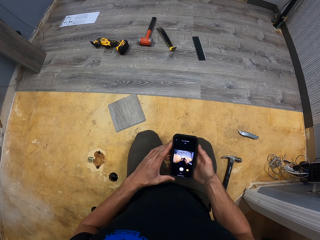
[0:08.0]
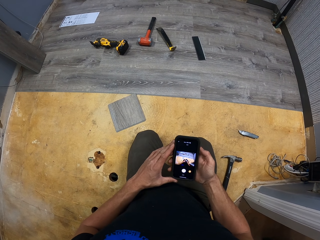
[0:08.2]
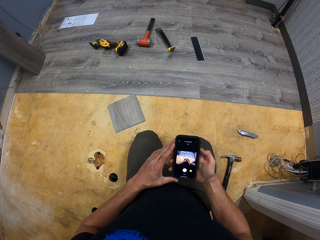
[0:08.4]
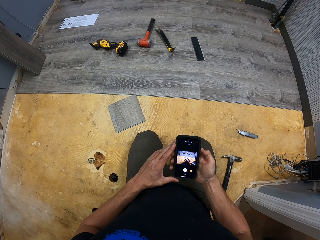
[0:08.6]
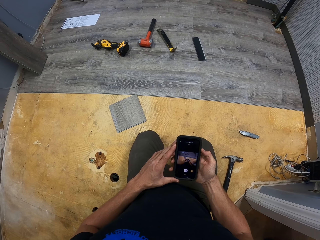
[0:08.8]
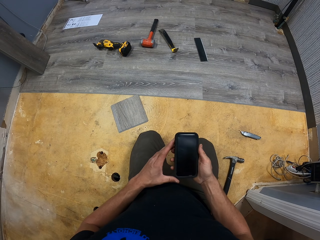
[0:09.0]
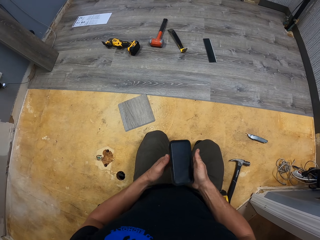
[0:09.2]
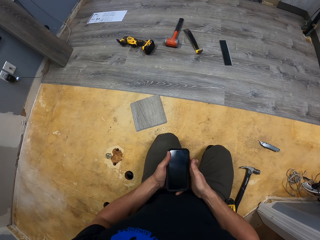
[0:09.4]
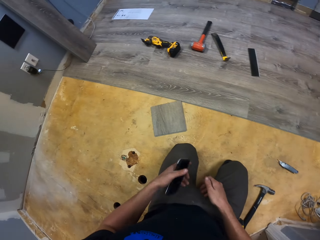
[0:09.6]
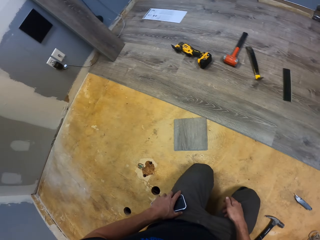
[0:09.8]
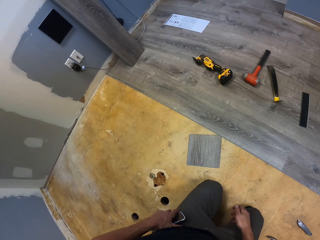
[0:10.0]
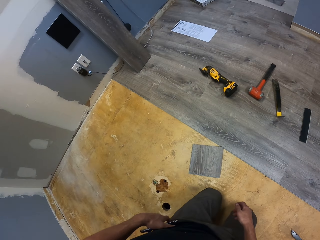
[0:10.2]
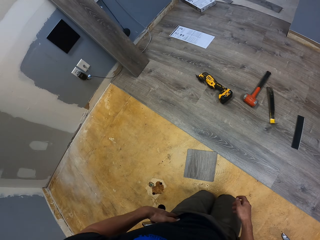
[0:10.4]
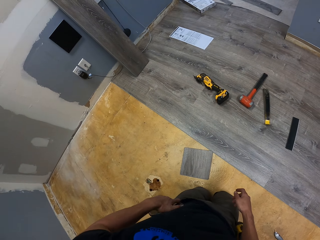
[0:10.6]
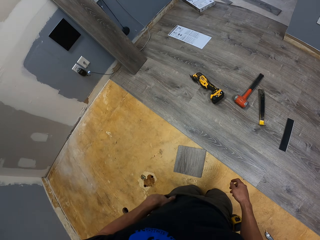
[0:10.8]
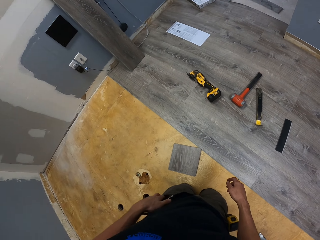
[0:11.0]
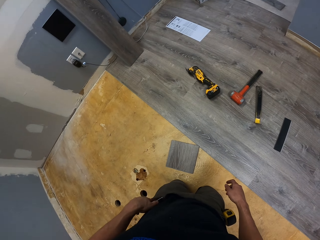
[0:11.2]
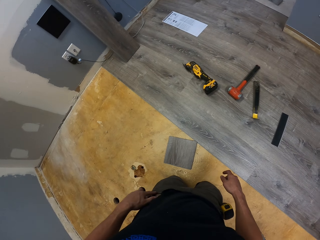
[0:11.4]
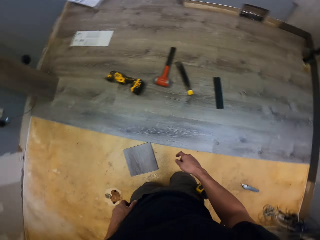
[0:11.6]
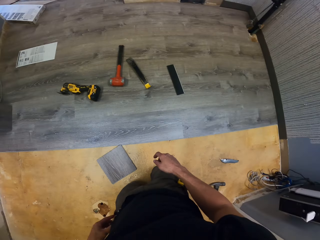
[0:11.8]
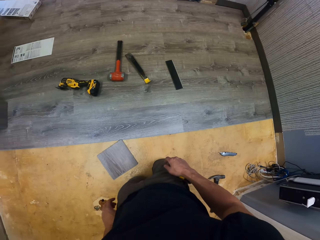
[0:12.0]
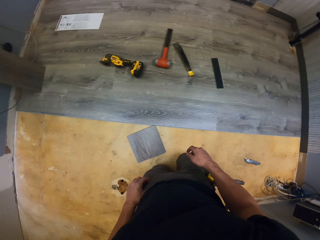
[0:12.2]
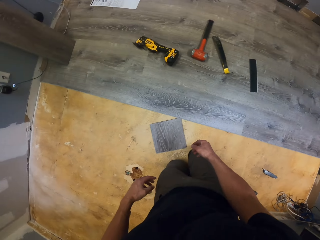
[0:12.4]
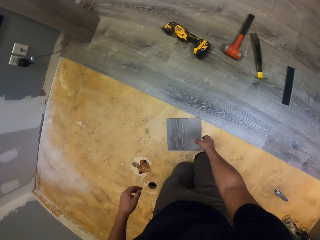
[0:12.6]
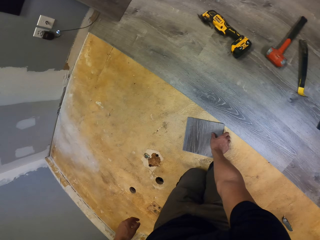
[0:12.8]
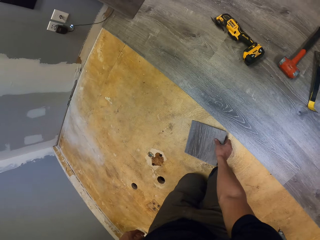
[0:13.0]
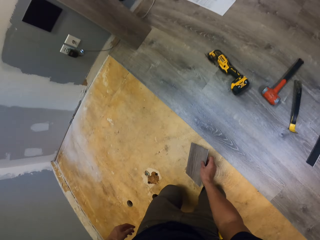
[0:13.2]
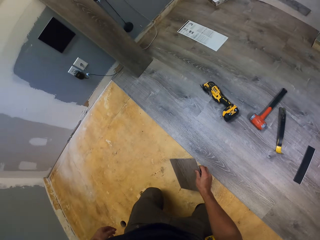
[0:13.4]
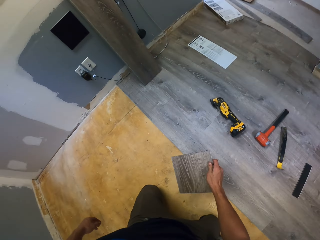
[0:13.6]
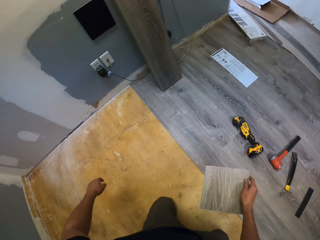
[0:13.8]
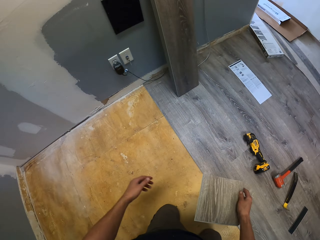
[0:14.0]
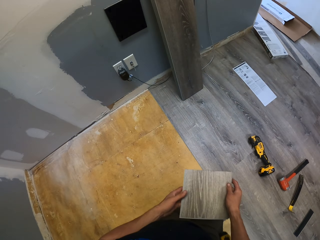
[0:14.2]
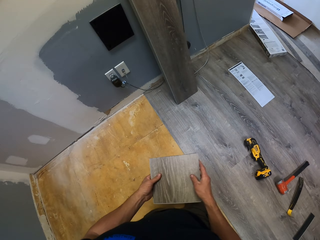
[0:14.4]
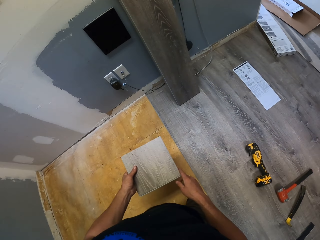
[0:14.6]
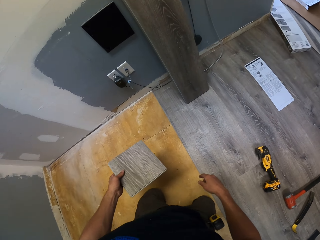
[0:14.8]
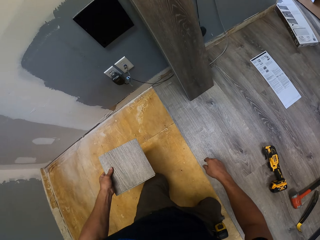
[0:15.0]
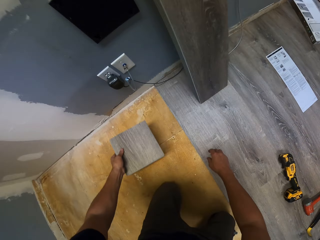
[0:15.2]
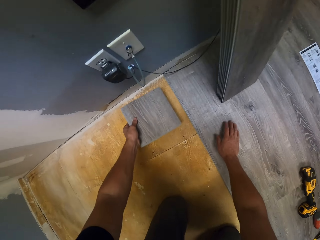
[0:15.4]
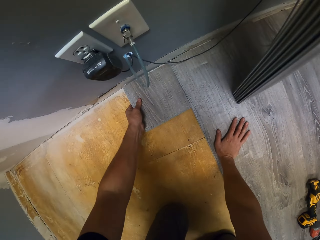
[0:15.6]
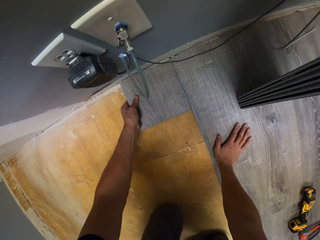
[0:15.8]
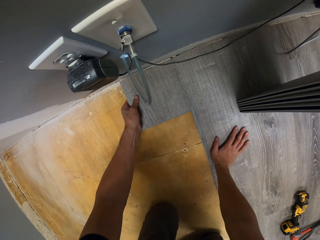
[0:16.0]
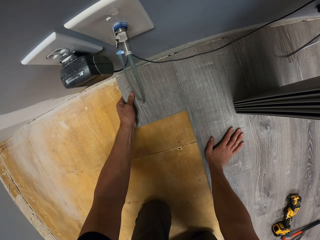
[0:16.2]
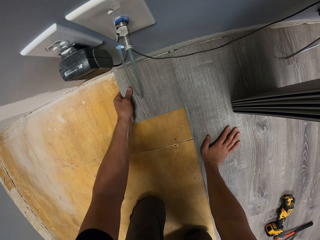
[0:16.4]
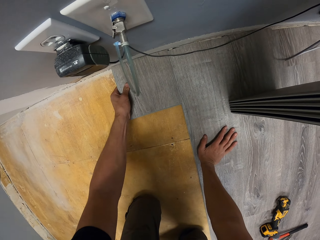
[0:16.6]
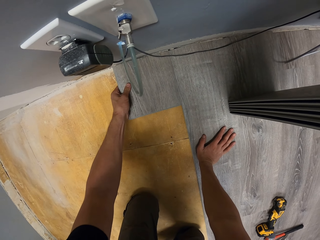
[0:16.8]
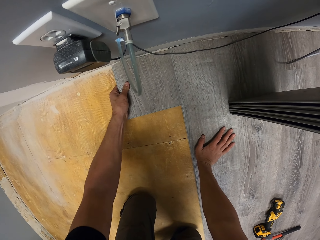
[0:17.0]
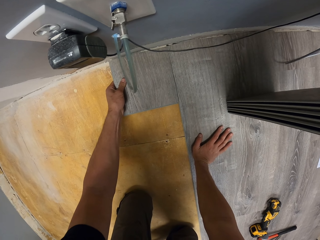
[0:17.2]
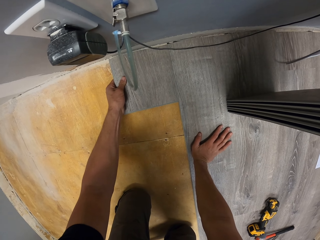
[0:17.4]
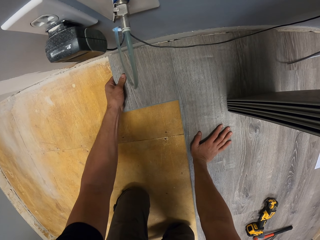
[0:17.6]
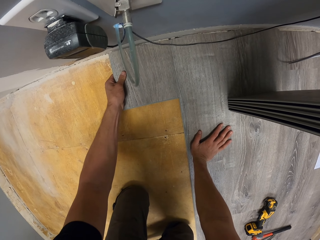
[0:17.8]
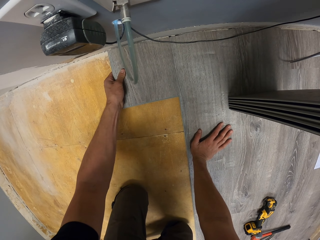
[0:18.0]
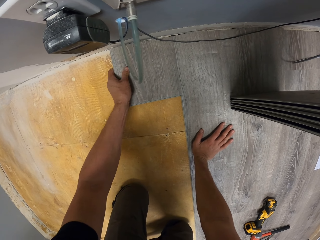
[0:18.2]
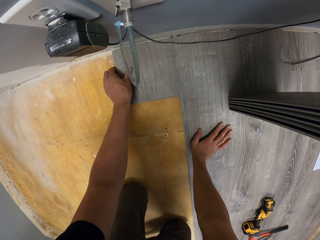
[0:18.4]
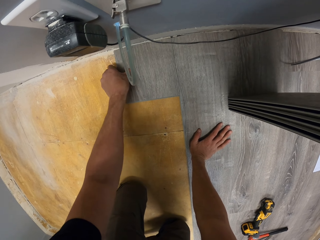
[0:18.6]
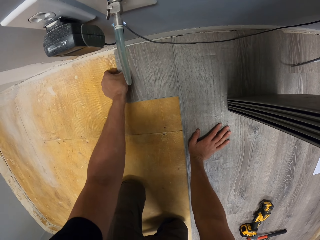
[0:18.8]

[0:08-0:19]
The camera wearer holds the phone. He places the phone in his left hand, places the phone in his pocket. He picks up the plywood. He crawls towards the wall. He places the plywood in his left hand. He holds the piece of wood. He crawls towards the wall. He places the plywood on the floor. He fixes the piece of wood on the floor.

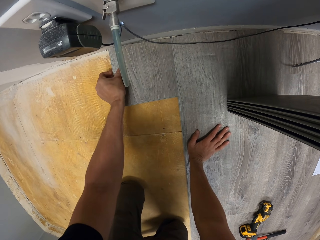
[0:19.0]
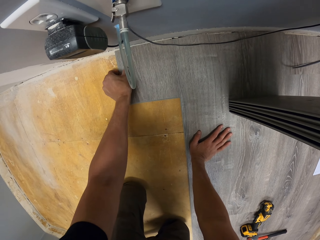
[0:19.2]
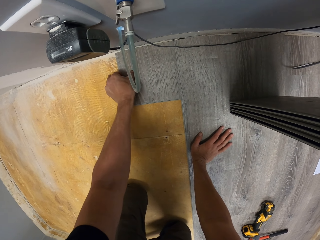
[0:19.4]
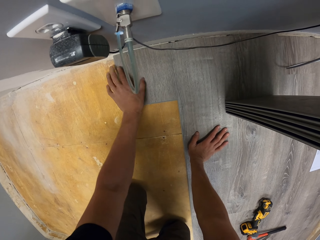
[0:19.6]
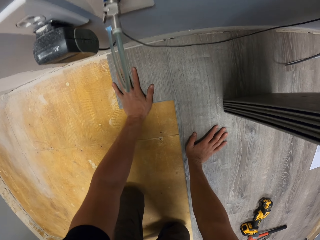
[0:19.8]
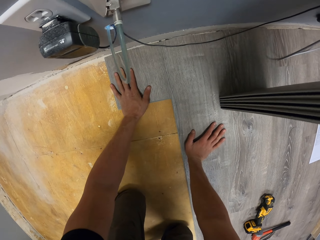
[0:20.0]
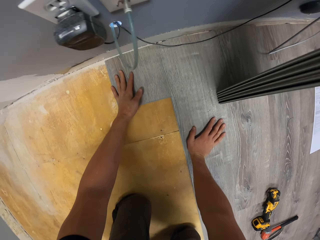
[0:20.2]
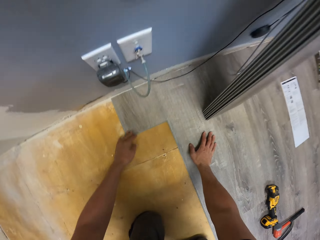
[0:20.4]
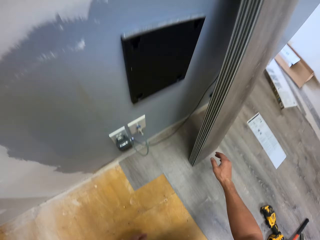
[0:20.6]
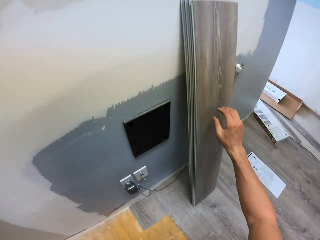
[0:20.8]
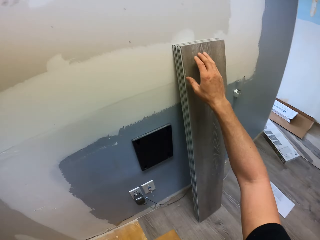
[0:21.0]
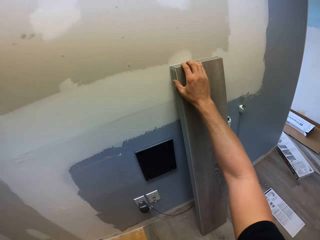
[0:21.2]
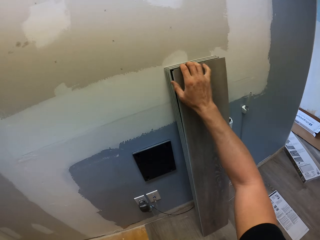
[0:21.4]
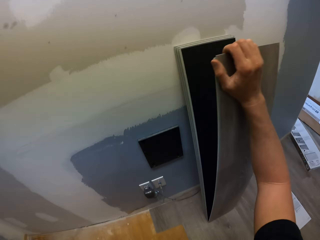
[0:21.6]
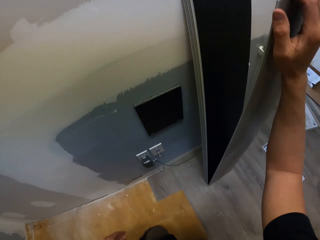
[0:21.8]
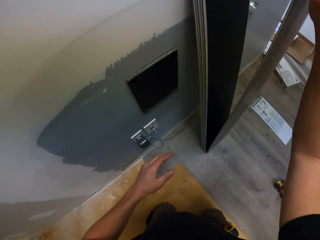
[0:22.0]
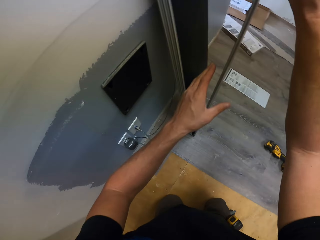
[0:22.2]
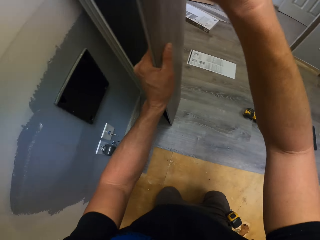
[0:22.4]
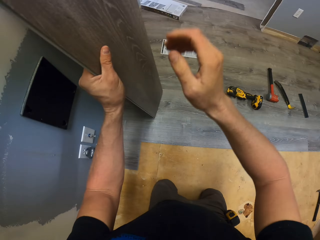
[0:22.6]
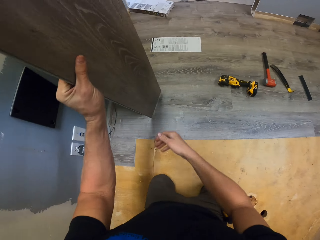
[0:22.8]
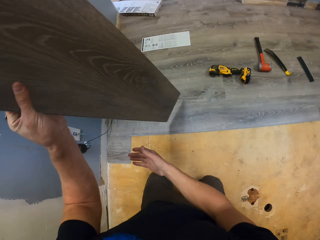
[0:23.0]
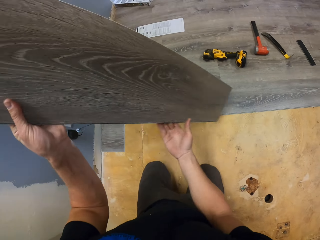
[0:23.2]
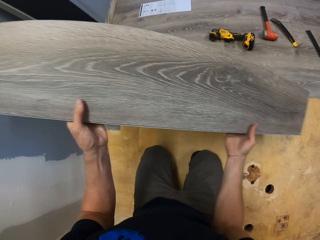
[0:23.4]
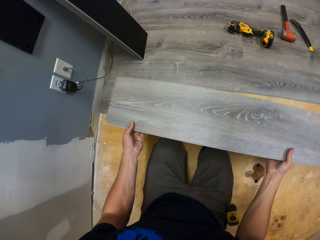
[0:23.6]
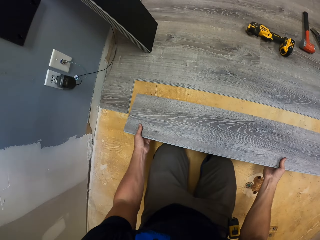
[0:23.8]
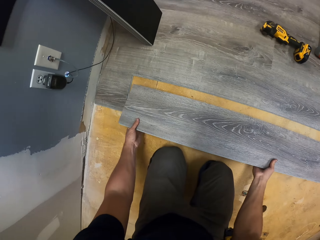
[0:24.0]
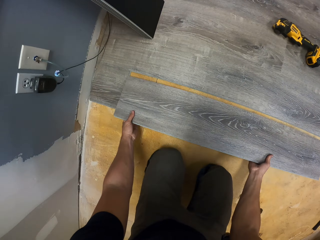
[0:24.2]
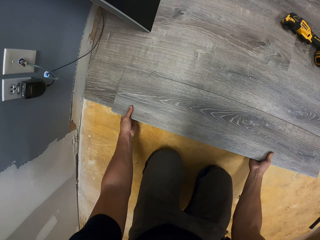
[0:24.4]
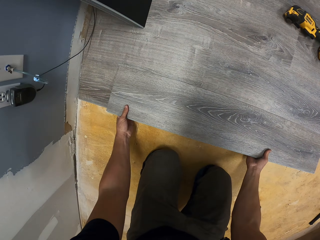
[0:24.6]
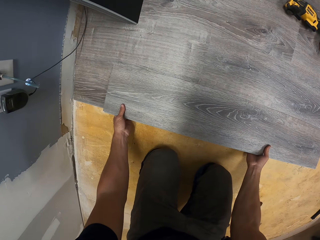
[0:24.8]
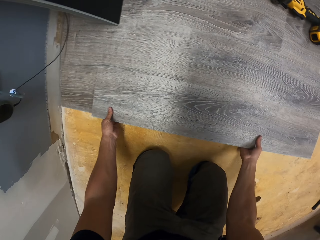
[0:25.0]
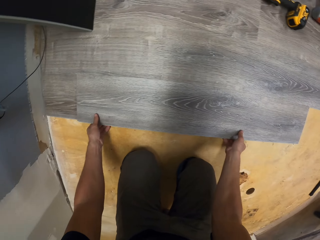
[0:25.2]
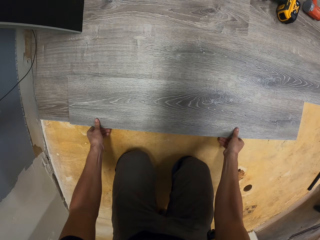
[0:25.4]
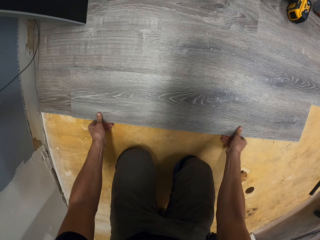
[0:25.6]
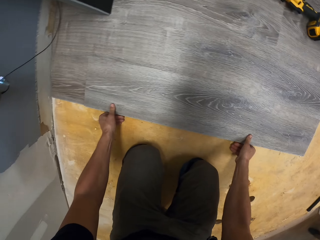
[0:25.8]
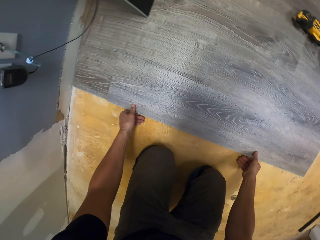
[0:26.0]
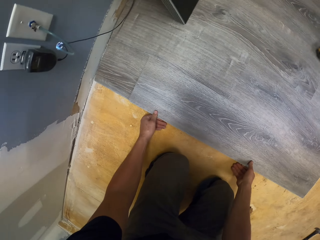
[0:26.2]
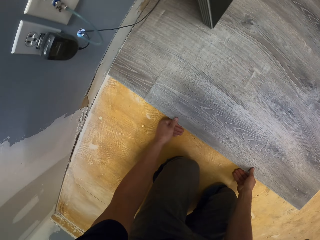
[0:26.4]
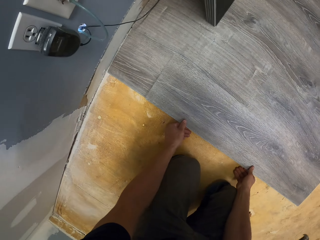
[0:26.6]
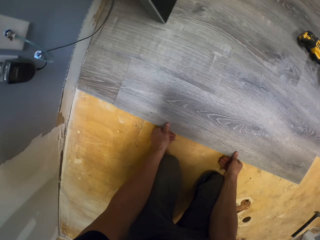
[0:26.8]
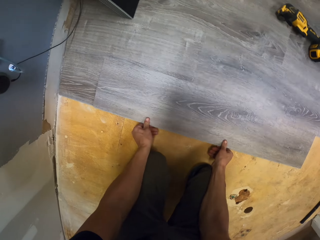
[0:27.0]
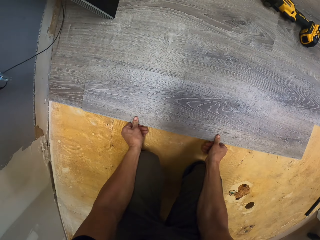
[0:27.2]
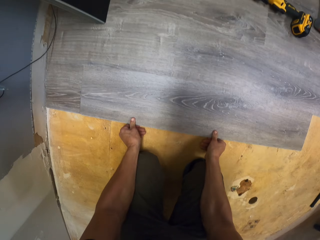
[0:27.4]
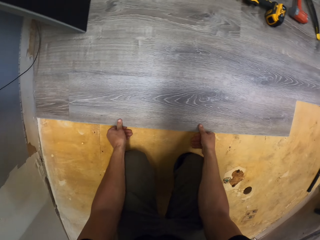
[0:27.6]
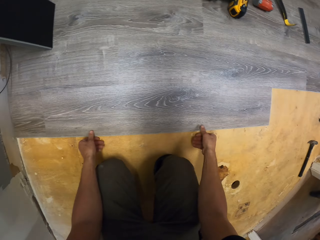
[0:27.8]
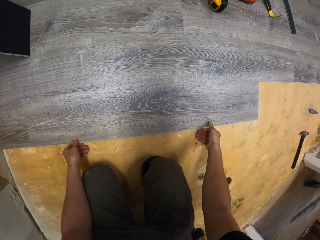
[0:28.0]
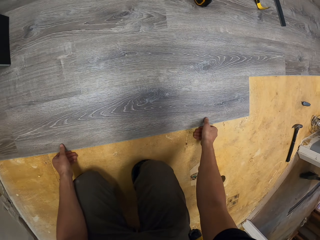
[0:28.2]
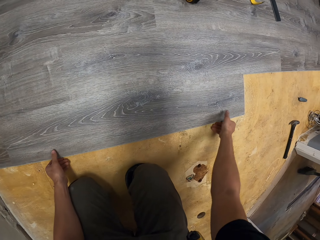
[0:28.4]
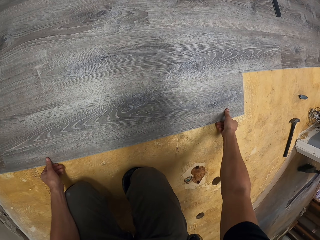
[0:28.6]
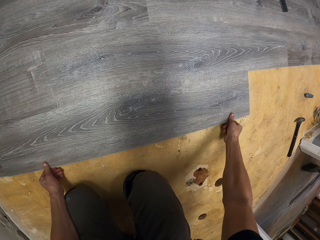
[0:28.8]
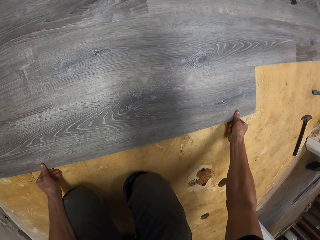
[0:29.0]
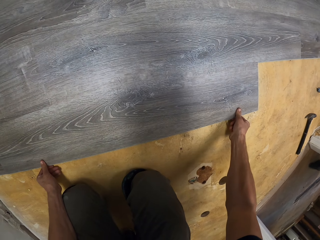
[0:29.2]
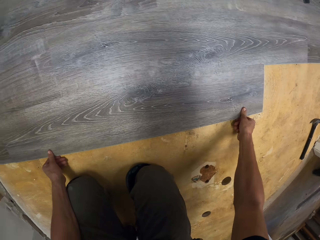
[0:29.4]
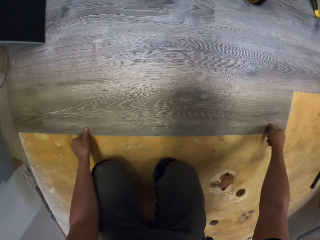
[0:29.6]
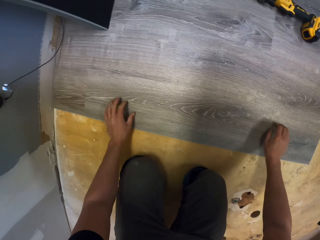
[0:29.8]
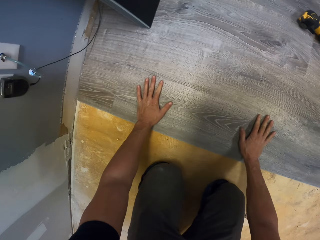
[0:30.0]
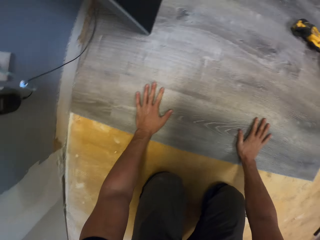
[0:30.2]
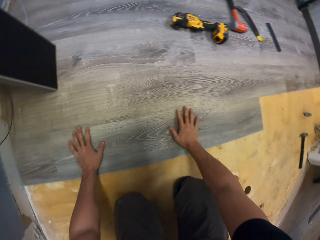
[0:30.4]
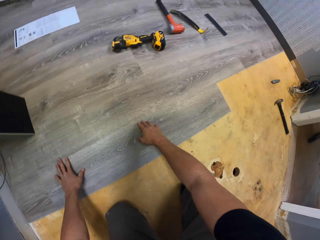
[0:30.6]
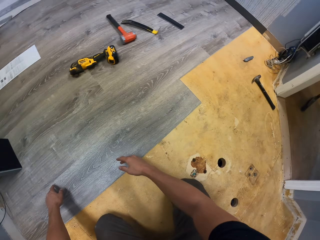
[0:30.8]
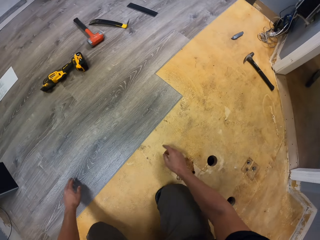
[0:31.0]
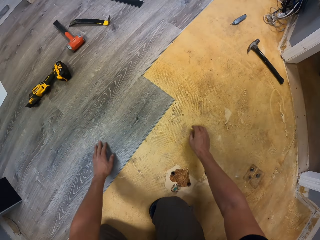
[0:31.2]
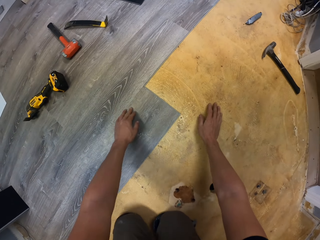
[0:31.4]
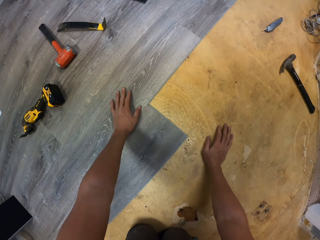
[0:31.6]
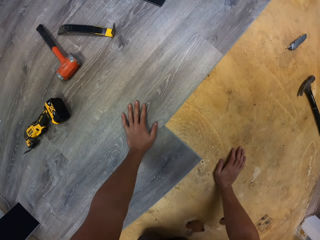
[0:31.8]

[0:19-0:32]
The camera wearer presses the piece of wood with his hand. He reaches for another plywood. He picks the wood. He places the plywood in his left hand. He holds the plywood with both his hands. He places the plywood on the floor. He fixes the wood on the floor. He presses the piece of wood with his hands. He reaches for the plywood.
